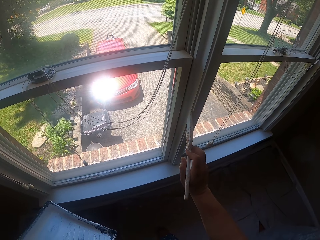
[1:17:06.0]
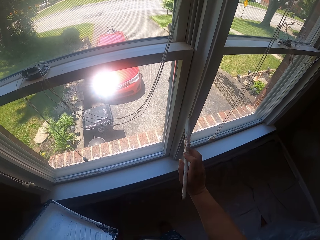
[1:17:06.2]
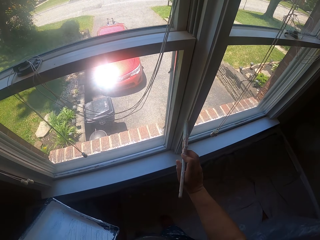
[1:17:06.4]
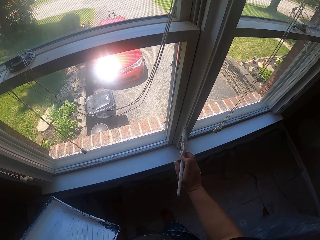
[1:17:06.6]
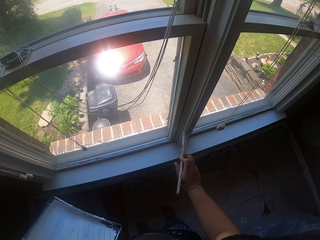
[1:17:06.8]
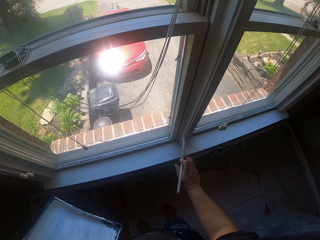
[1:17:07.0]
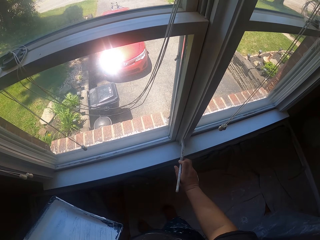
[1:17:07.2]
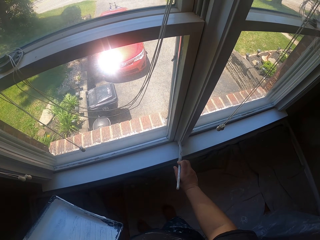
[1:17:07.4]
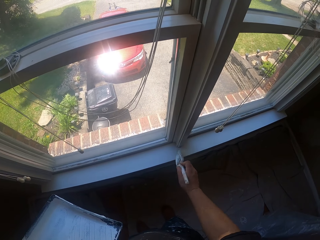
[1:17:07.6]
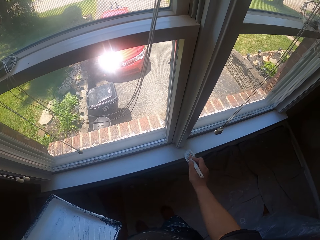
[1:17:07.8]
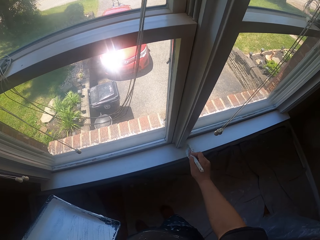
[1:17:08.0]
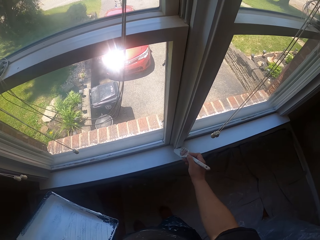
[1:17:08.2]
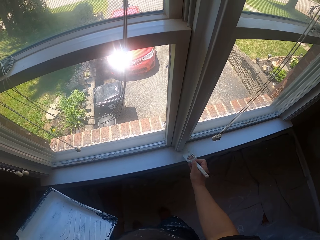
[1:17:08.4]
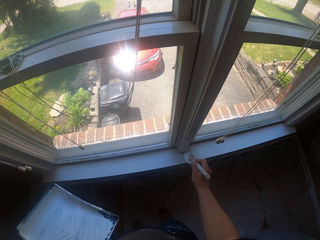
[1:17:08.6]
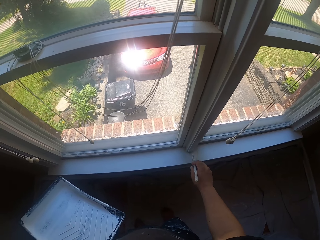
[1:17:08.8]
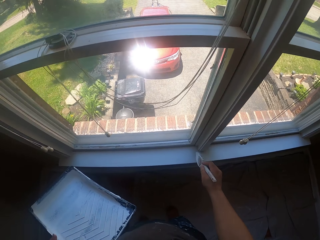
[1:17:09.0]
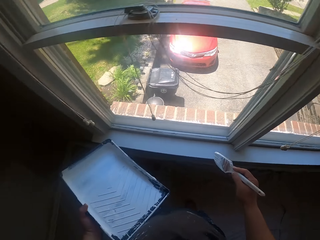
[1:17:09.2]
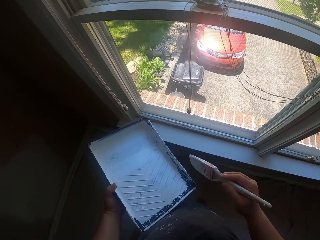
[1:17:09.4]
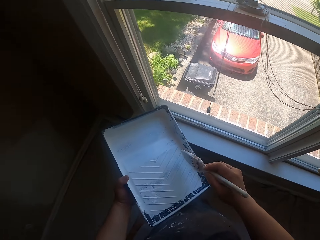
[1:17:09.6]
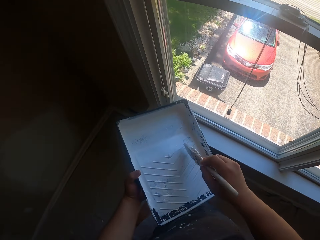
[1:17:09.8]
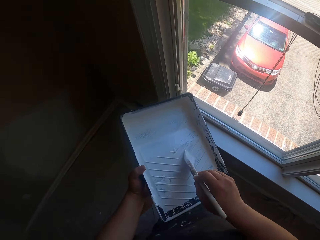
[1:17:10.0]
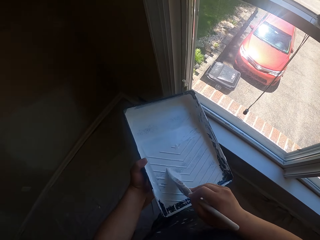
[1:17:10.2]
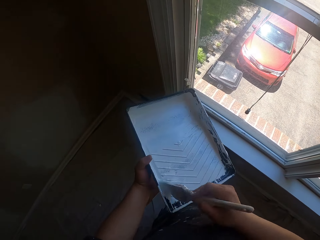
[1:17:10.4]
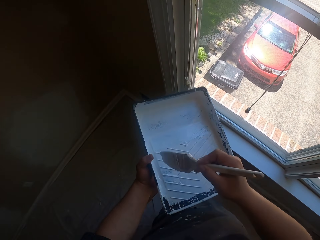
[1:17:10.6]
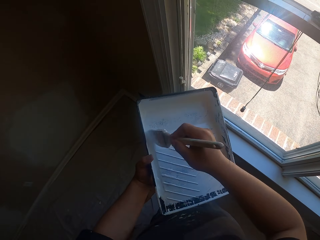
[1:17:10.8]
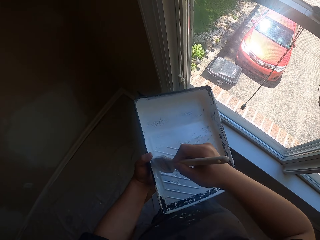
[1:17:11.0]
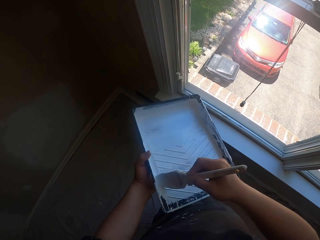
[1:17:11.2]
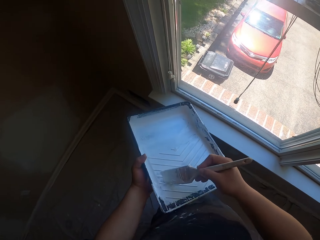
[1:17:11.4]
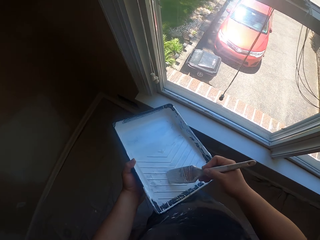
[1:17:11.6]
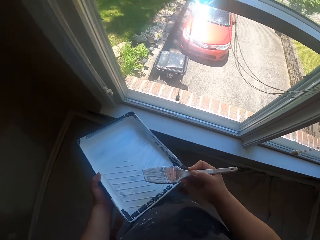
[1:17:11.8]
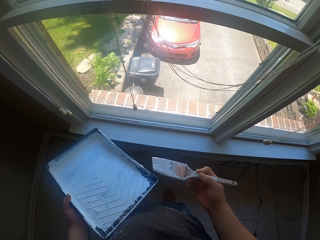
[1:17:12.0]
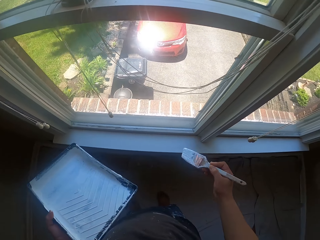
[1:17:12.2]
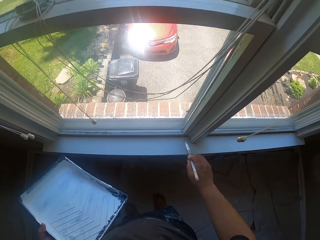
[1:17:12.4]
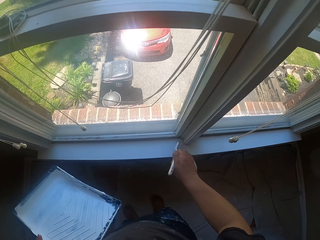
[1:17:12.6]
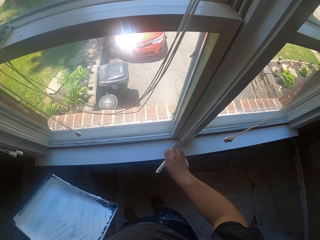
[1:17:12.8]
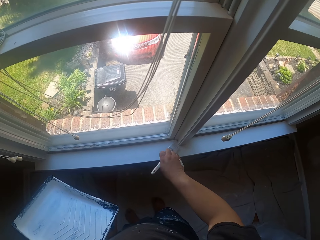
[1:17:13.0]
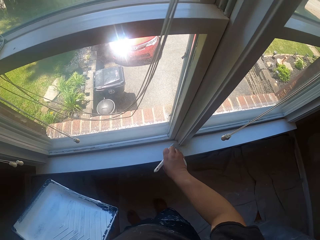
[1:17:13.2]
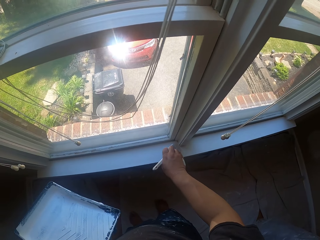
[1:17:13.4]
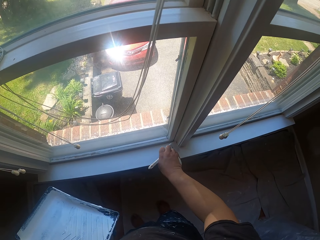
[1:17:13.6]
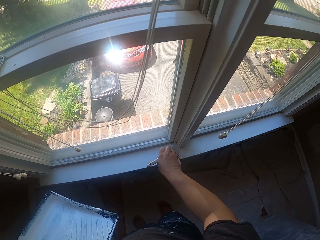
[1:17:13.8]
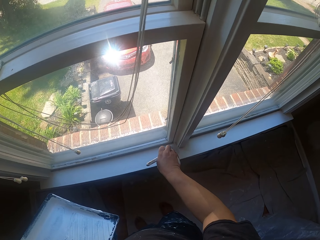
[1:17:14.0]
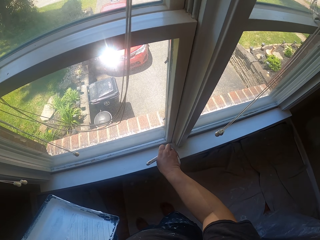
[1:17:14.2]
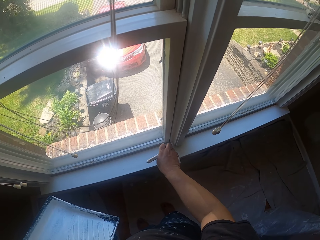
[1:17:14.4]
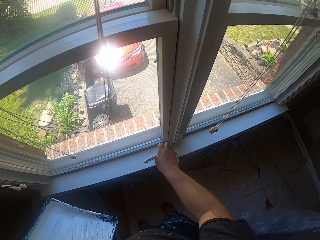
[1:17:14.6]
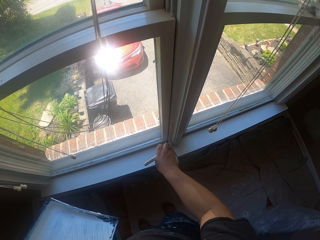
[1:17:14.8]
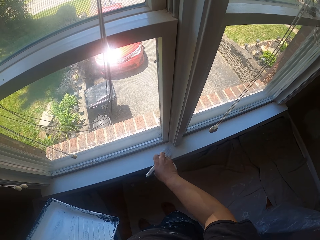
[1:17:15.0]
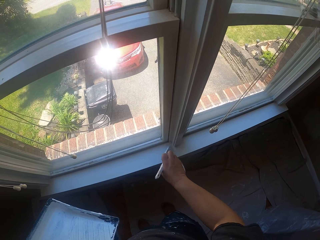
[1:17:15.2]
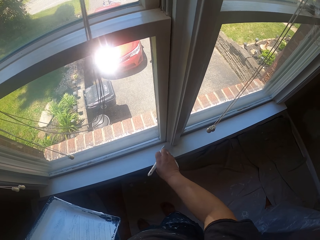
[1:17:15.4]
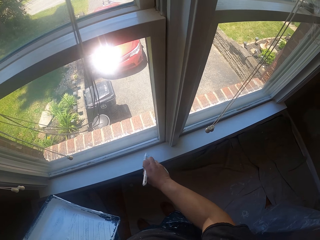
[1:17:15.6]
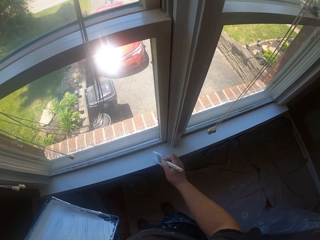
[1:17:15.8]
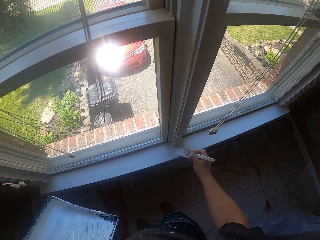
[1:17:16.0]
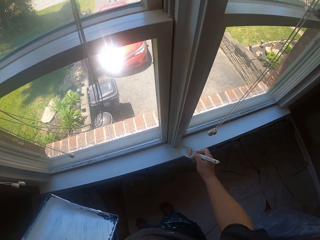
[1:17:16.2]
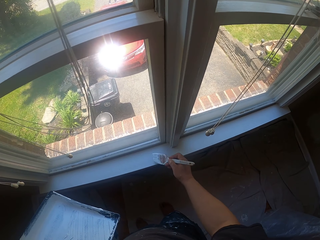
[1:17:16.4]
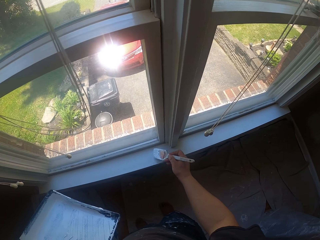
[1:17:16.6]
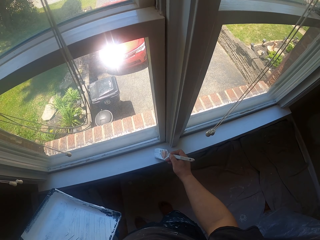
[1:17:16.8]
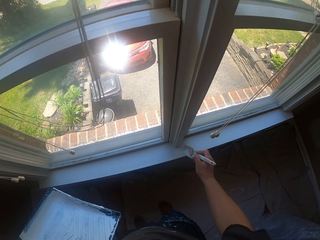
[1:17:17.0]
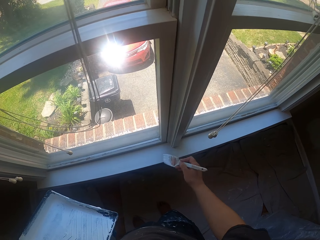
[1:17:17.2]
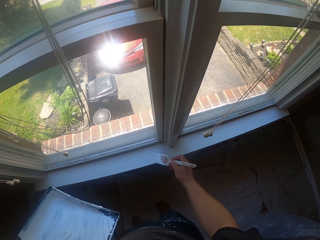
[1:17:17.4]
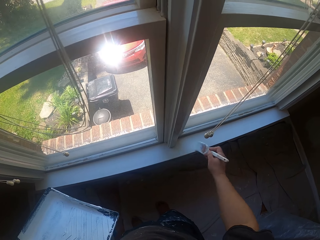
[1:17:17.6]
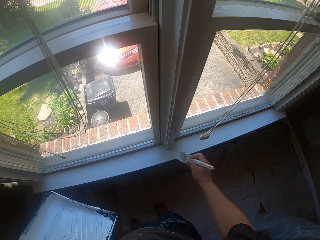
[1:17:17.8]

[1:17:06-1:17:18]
The camera wearer scoops the paint in a pan with the paint brush. They paint the window with the paint brush.

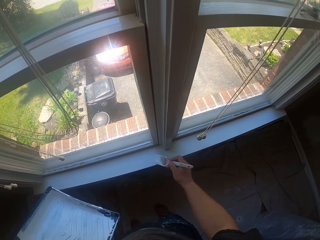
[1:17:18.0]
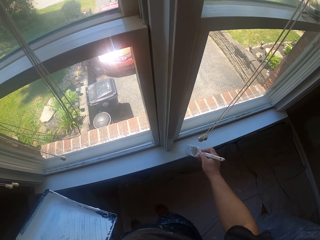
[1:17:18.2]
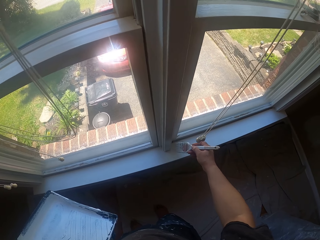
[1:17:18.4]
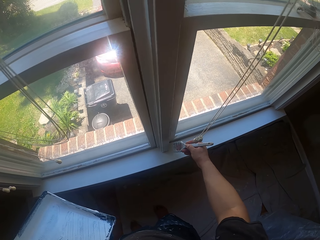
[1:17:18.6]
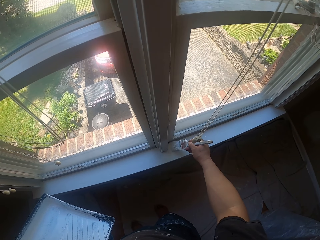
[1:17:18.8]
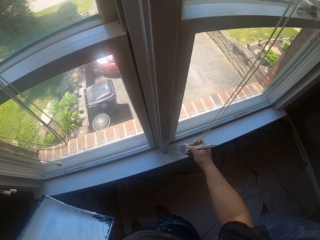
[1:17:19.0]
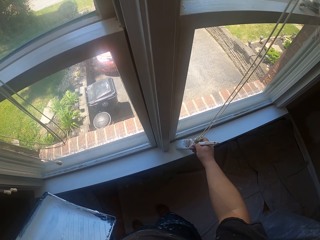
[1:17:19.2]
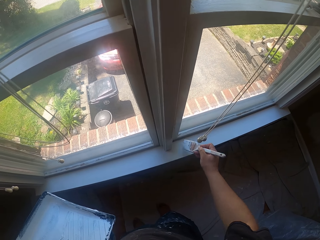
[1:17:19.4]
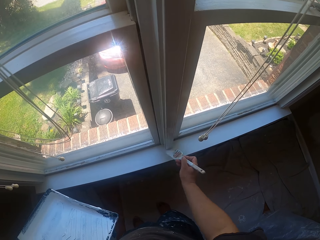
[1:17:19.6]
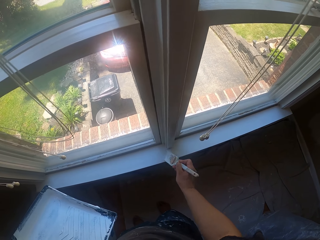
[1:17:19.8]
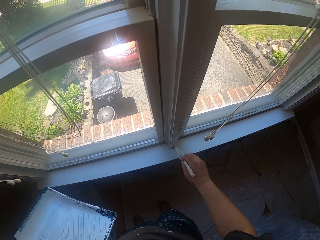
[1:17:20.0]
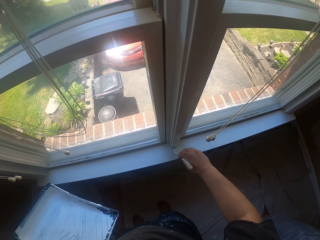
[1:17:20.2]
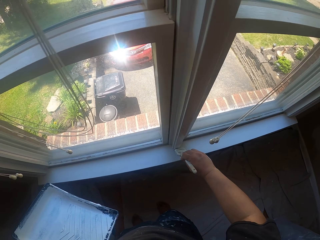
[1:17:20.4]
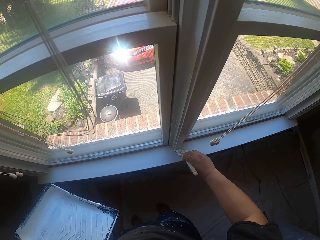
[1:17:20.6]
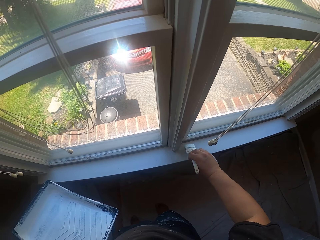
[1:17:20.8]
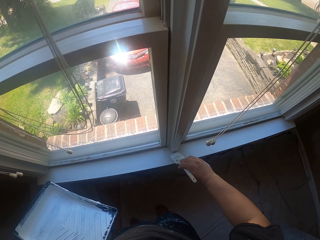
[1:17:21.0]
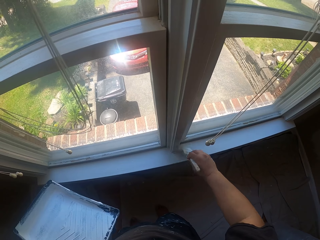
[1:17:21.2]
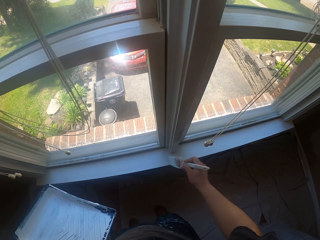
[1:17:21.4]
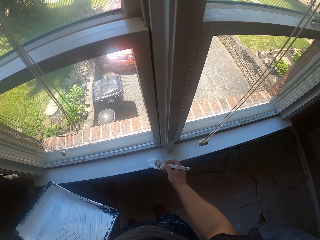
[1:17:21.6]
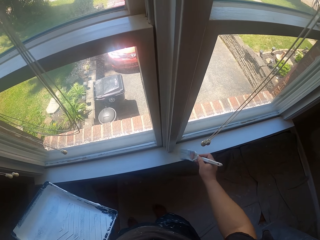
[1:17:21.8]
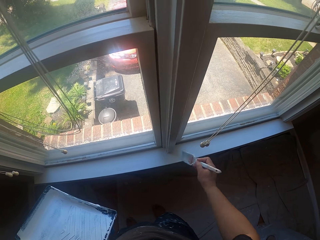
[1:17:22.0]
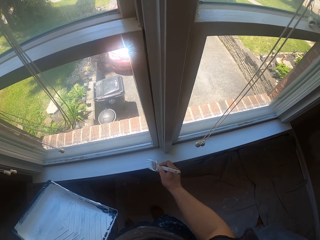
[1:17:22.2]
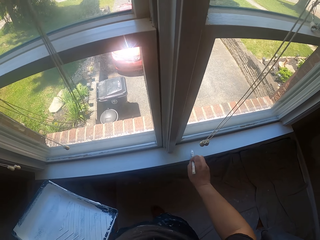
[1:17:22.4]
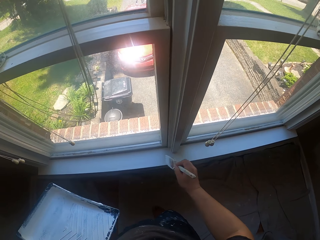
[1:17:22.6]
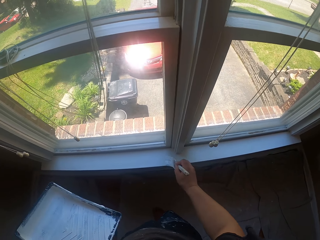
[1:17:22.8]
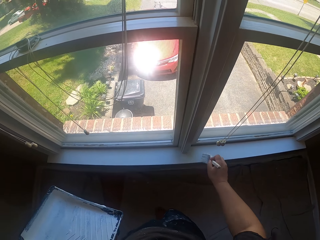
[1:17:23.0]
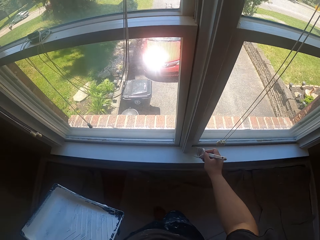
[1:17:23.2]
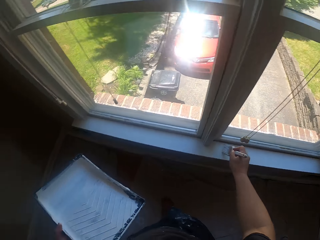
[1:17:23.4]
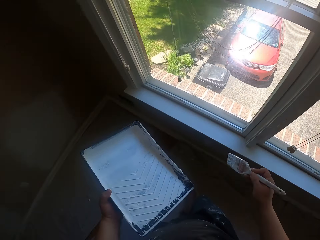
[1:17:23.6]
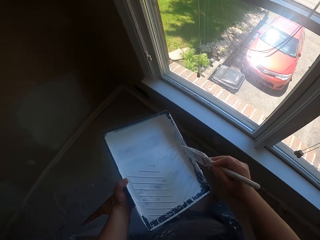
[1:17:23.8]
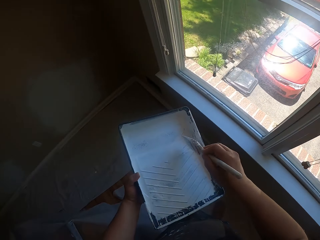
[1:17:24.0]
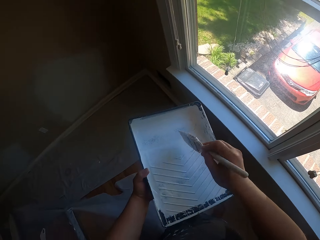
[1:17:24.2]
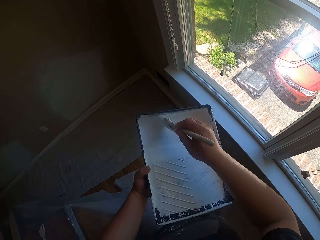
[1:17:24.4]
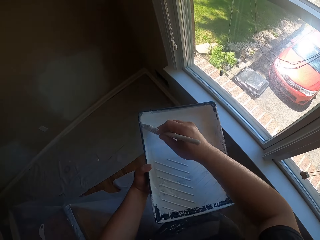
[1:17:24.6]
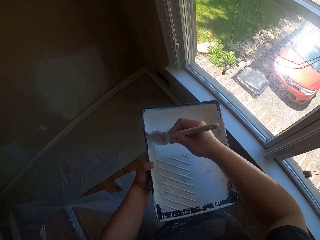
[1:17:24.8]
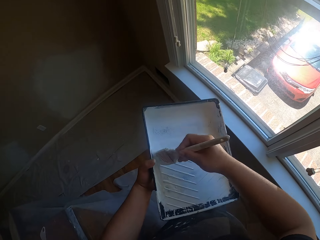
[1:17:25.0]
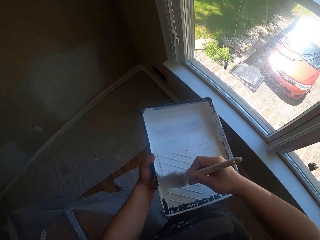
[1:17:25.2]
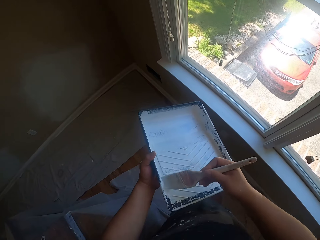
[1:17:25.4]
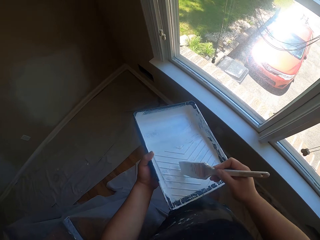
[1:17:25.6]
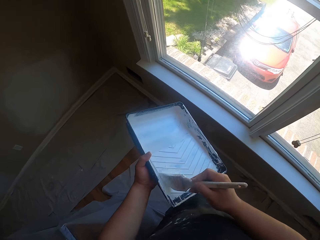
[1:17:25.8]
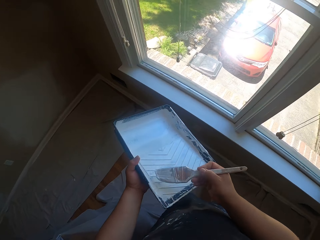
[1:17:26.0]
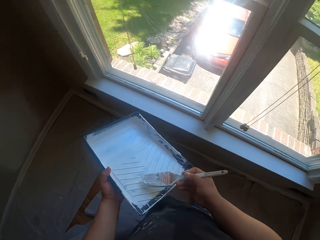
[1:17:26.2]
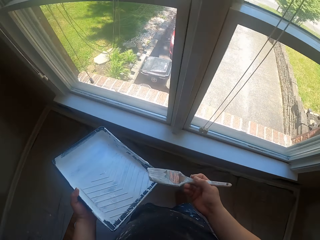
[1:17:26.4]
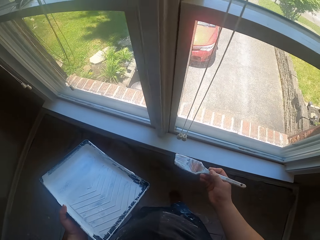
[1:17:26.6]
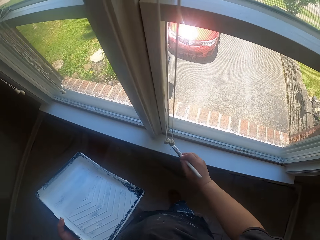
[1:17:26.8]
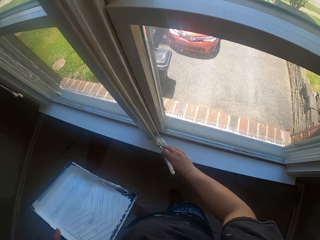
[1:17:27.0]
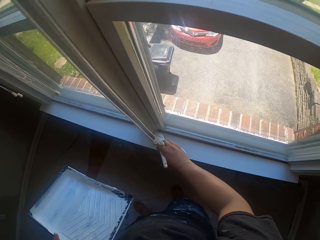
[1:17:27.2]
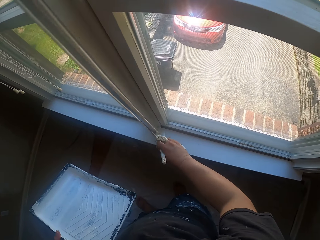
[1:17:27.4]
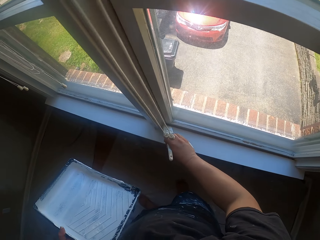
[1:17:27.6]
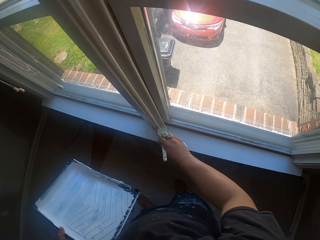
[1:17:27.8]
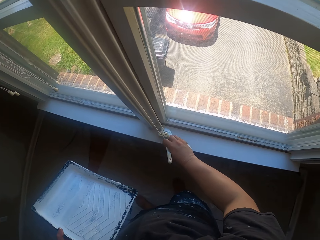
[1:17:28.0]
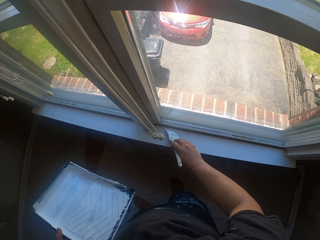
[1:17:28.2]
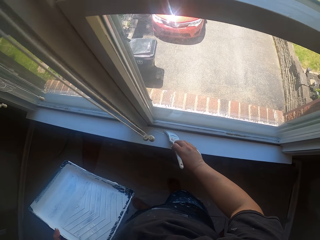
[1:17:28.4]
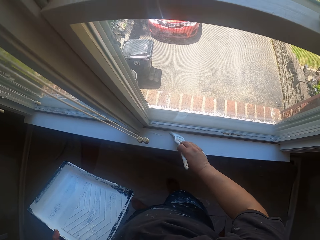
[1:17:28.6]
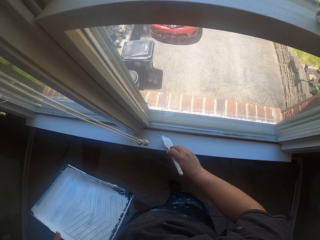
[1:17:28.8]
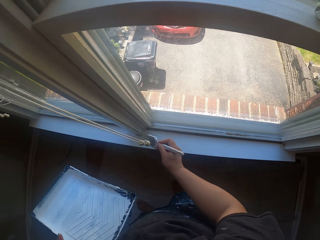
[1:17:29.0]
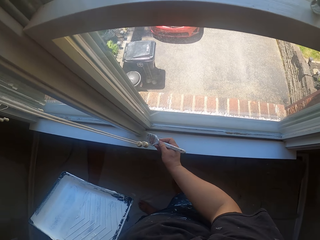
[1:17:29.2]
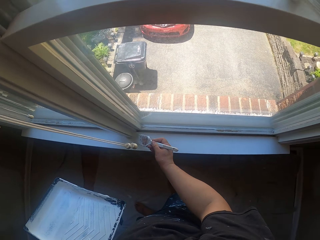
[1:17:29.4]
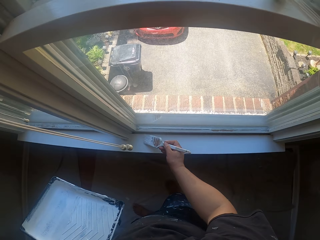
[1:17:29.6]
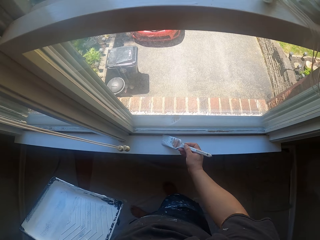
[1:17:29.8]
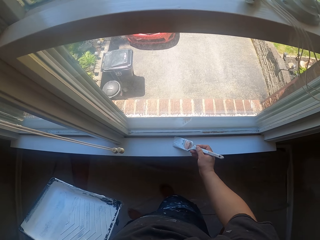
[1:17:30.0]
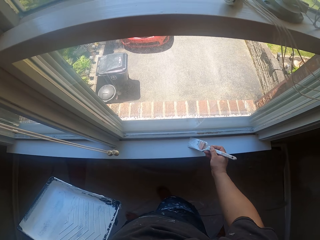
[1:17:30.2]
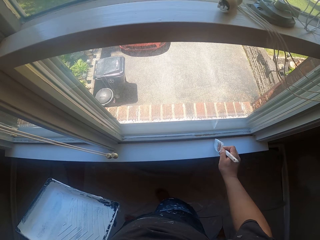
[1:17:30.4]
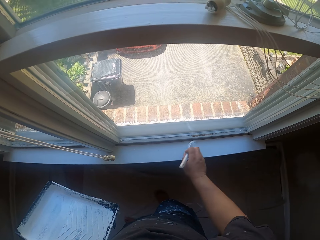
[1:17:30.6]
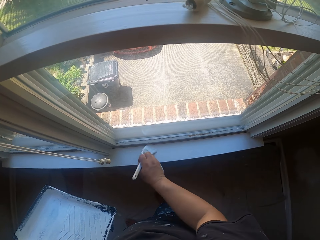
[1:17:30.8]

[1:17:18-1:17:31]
The camera wearer scoops the paint in the pan with the paint brush. They paint the window or window stool with the paint brush.
